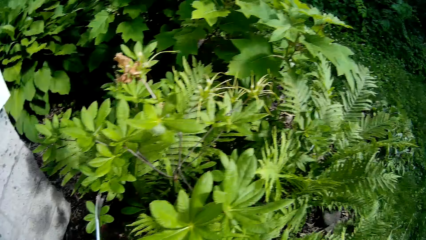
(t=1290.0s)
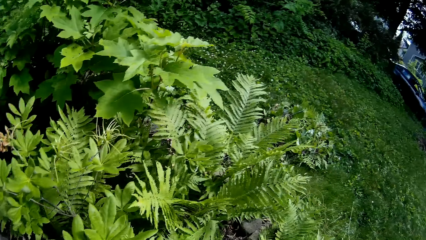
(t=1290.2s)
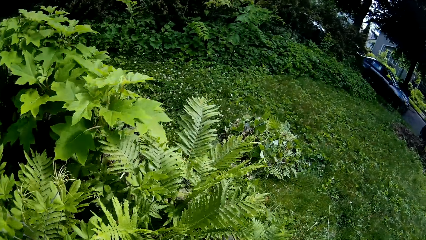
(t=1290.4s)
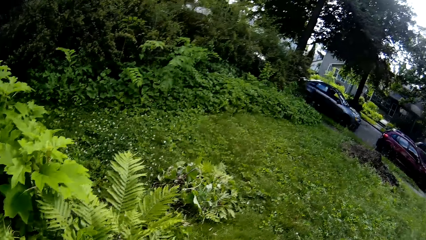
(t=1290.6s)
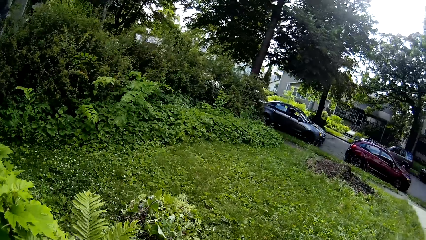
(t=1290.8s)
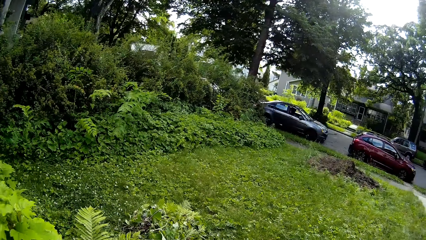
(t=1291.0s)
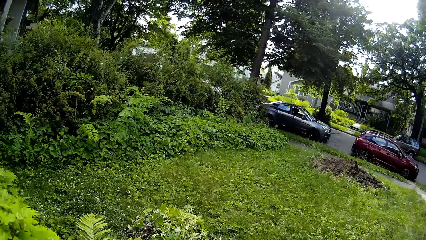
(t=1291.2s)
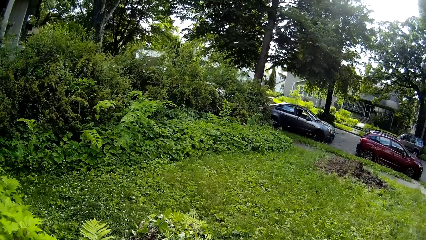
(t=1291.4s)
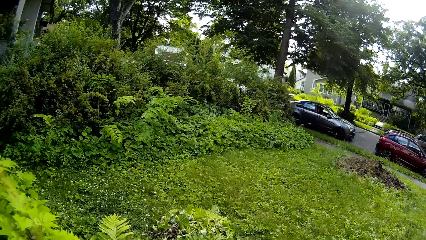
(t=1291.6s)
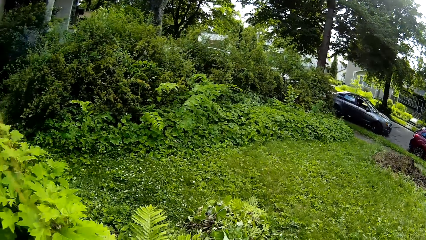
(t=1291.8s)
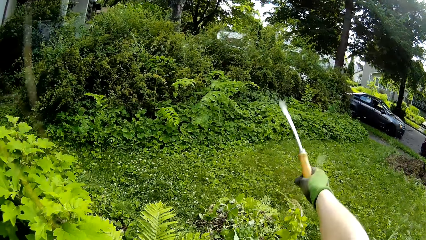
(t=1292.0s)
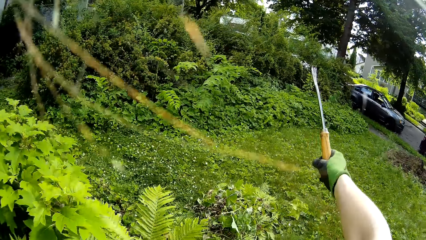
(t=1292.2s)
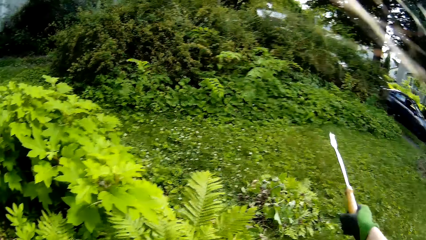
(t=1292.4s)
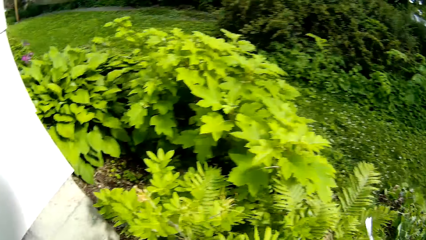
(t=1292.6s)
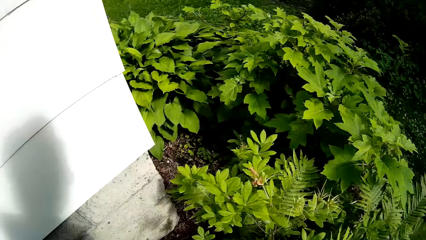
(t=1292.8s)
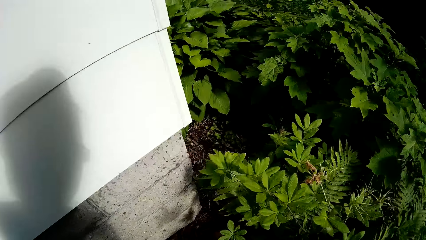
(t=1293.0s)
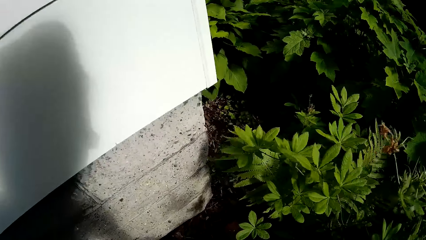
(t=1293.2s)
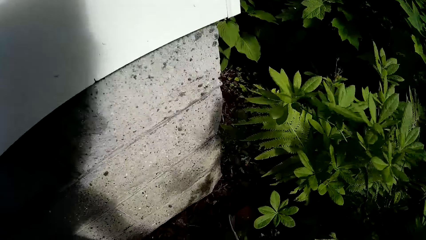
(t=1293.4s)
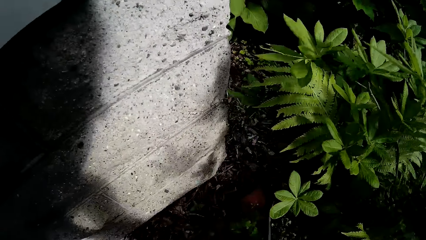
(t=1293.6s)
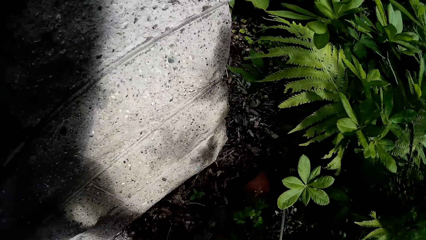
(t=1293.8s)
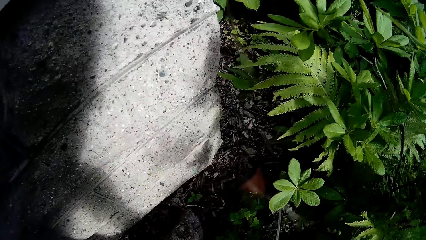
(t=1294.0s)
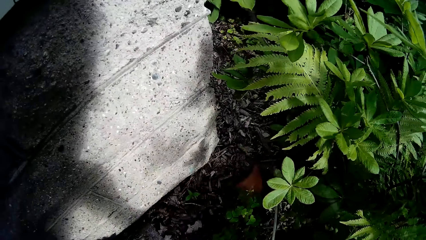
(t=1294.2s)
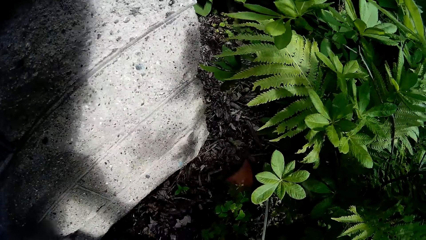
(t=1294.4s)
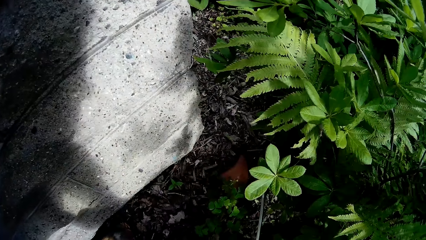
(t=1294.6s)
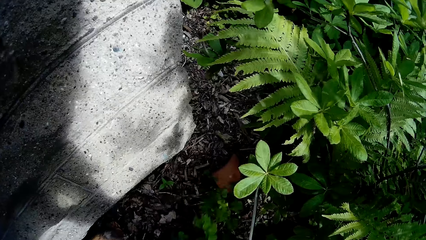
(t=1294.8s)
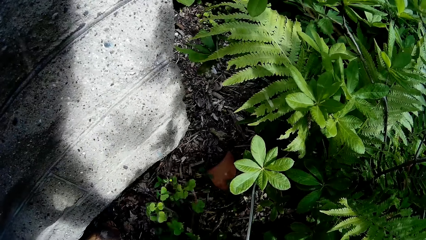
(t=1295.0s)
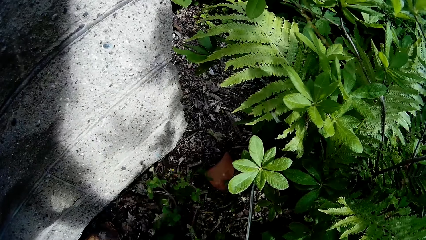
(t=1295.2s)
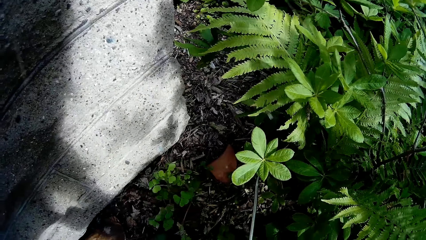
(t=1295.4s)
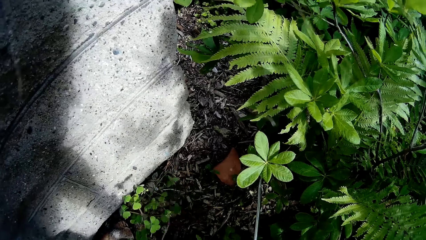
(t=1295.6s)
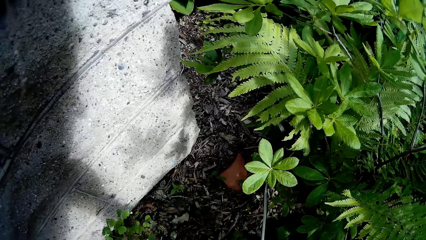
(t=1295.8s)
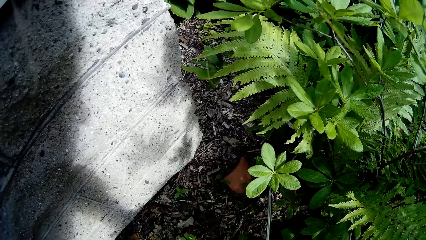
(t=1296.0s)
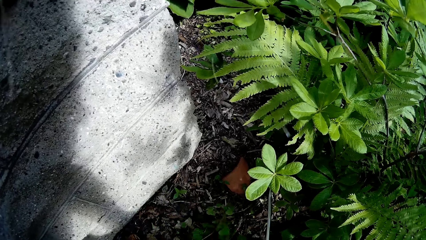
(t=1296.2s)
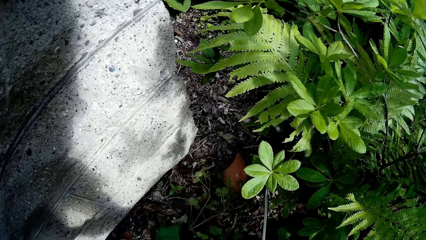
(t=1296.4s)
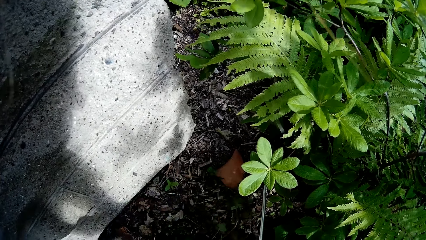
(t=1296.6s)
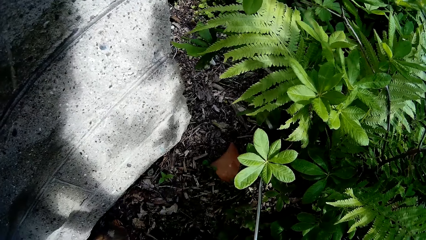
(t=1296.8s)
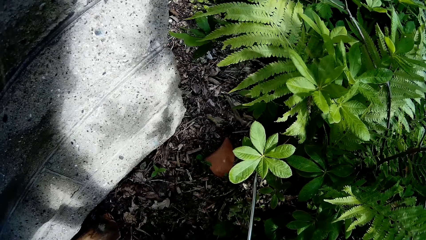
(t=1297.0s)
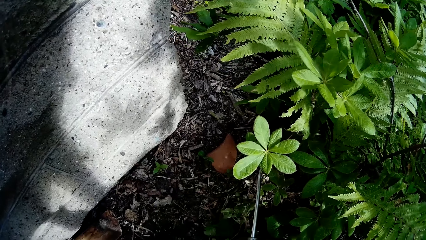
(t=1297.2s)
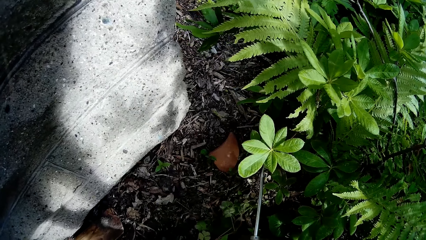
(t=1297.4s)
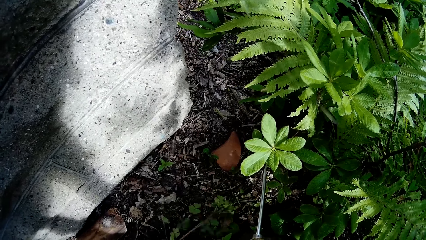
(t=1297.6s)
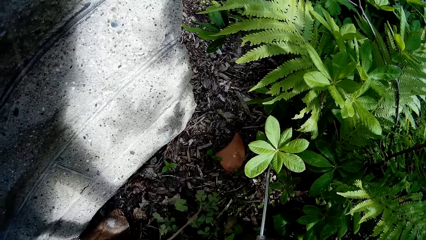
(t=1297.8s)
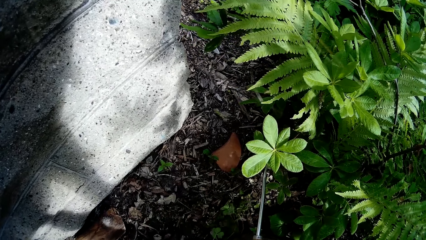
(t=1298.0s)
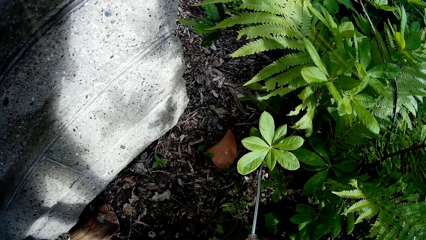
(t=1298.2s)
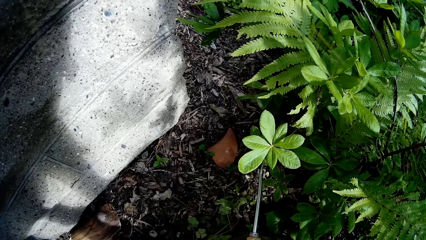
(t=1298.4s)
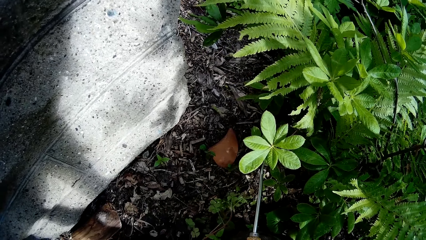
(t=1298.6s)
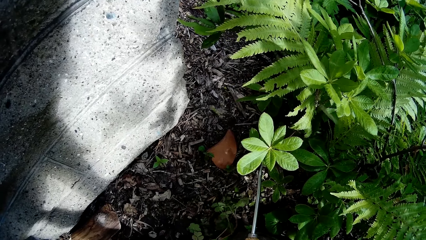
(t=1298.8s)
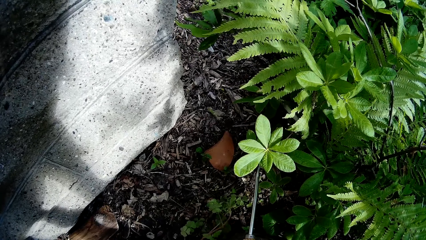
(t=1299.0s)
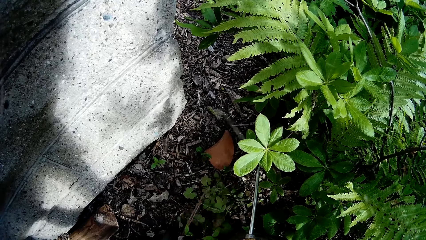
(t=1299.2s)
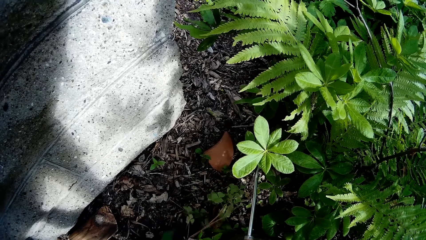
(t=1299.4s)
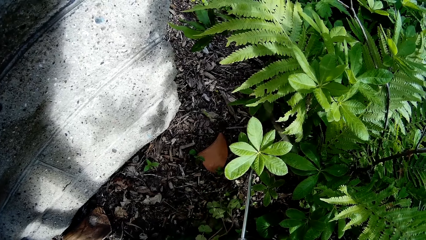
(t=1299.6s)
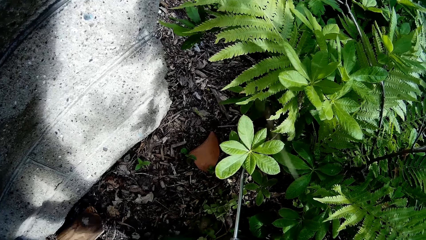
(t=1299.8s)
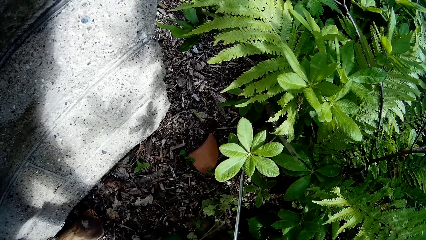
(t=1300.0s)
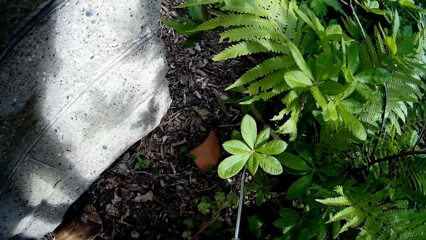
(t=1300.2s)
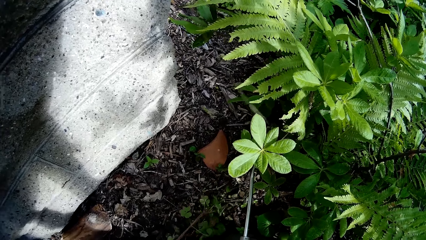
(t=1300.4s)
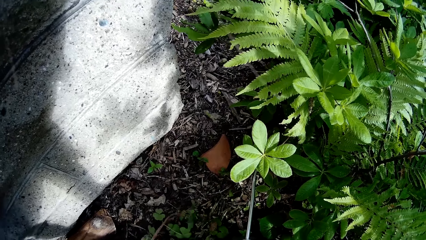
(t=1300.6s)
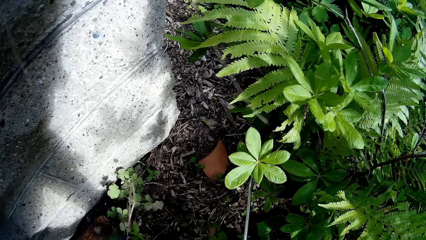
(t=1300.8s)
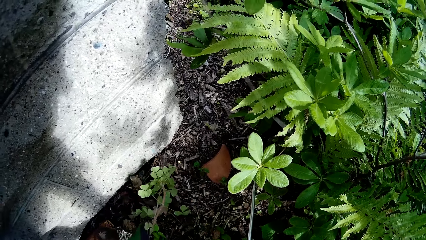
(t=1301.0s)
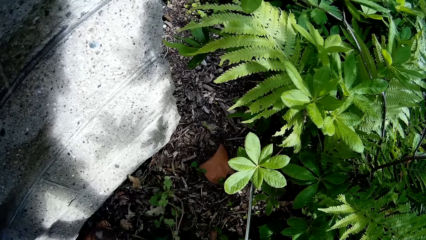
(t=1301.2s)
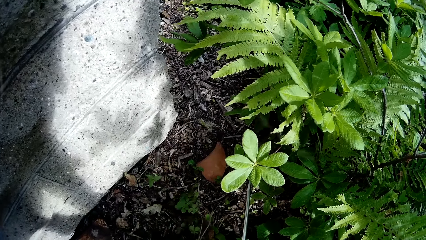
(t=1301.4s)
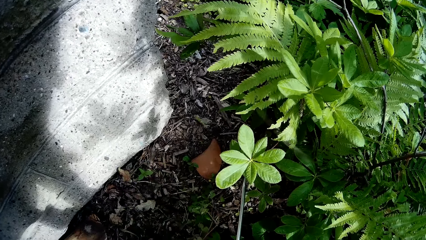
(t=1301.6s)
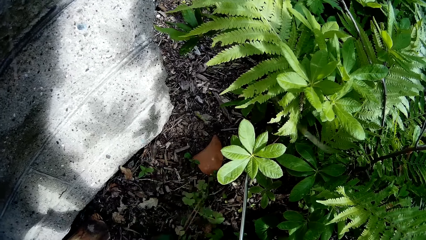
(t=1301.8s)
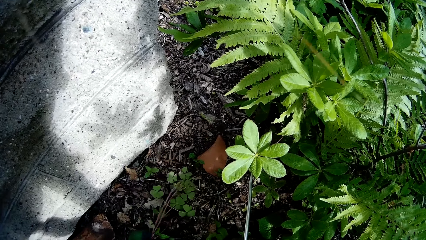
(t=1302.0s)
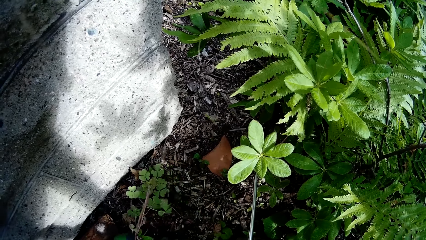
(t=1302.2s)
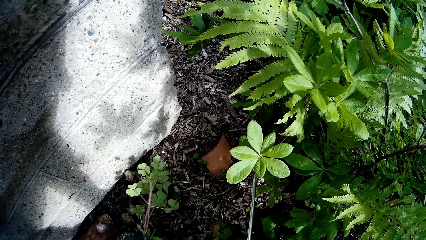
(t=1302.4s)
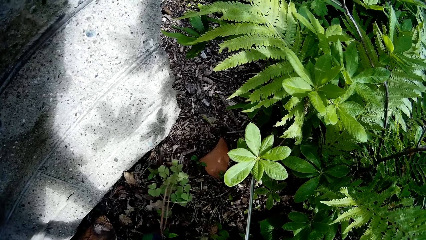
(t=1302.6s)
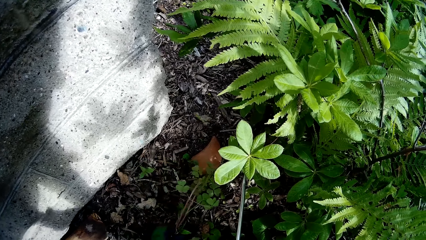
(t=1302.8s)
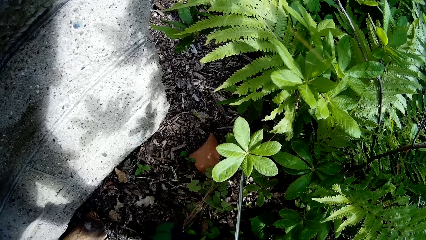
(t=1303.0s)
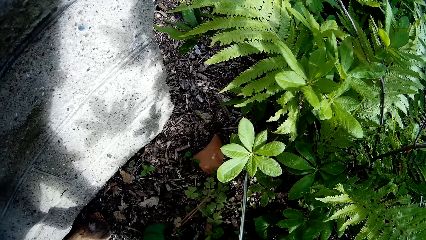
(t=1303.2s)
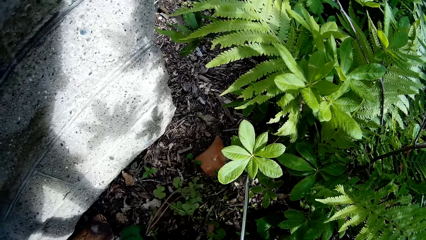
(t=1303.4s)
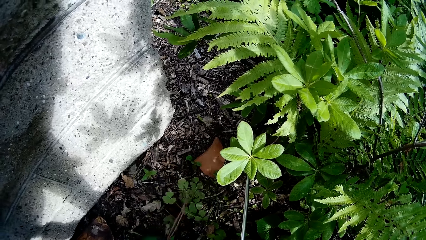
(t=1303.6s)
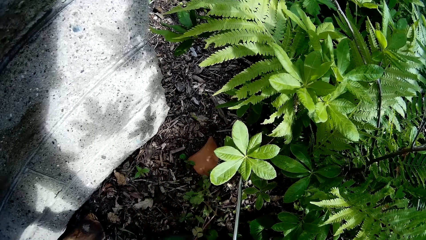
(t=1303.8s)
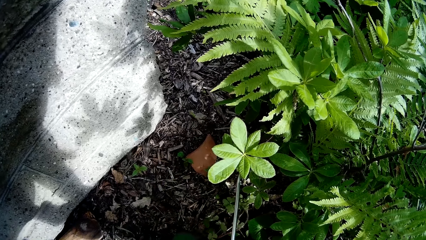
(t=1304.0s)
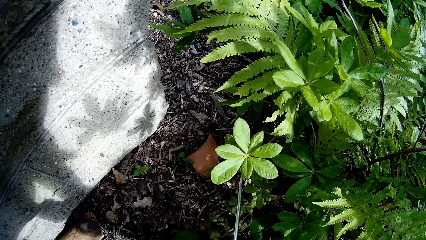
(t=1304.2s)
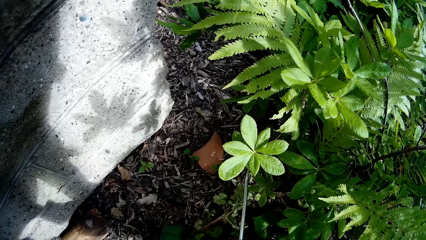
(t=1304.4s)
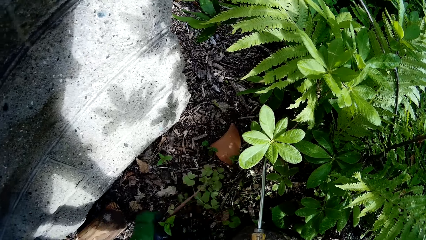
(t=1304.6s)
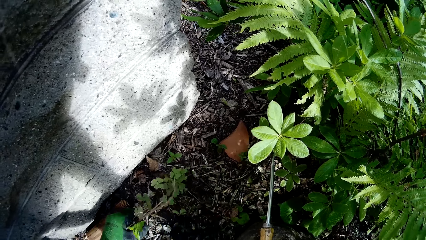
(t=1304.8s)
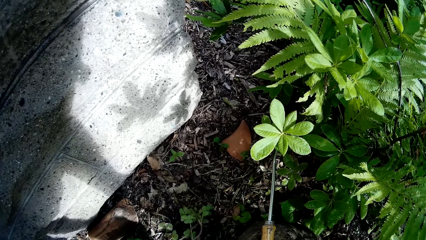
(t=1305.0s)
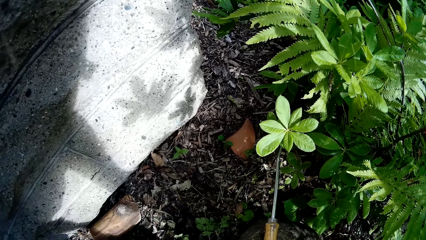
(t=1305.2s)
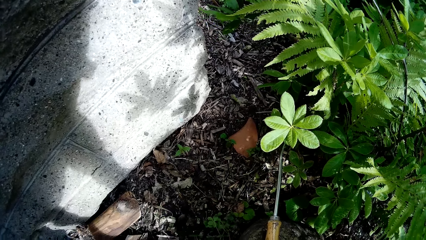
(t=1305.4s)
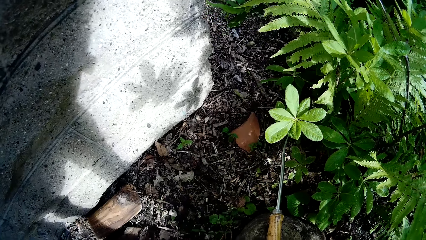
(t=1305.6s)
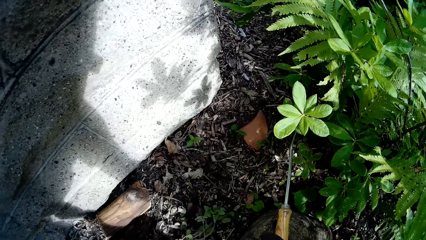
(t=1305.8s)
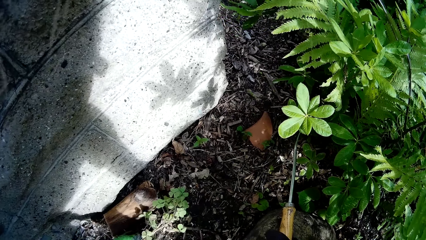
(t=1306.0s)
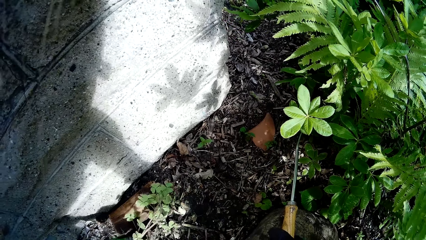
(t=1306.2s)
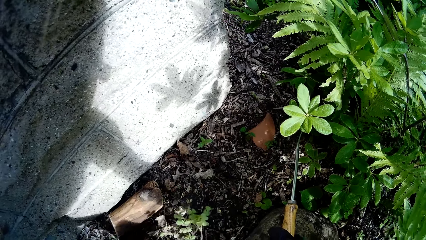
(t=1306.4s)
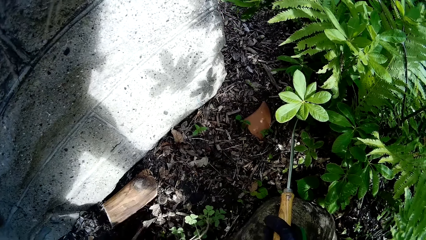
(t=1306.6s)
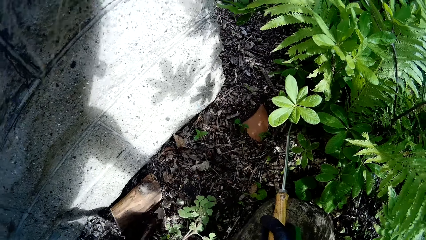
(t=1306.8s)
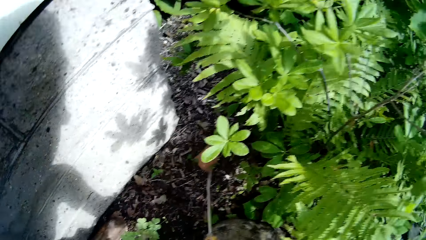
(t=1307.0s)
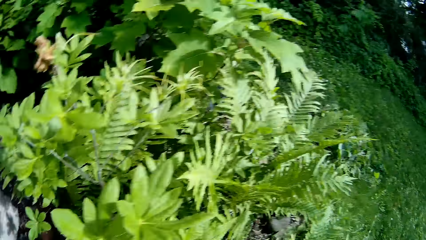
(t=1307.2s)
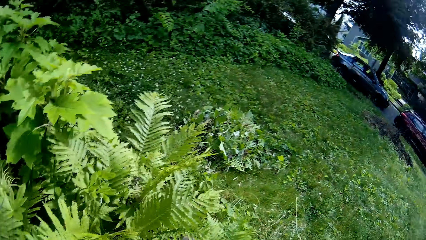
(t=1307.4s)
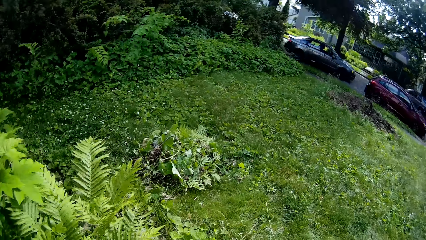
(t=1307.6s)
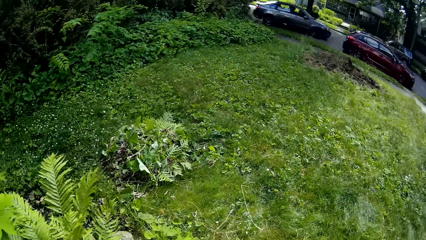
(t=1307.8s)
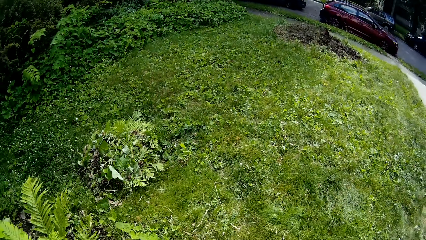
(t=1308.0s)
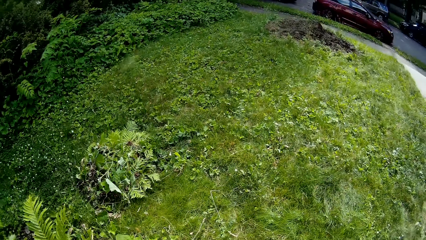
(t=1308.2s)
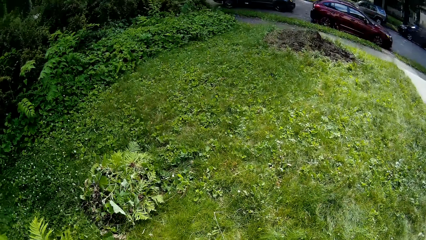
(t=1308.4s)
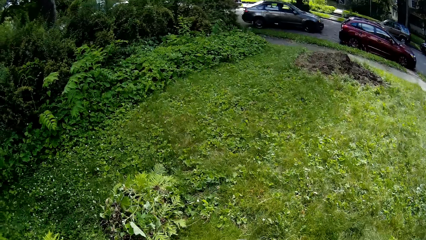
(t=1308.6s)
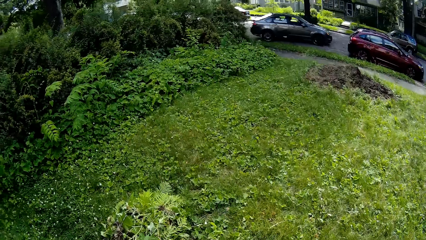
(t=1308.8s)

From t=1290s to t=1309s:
The camera wearer throws away the uprooted plant. She holds a weed cutter with her right hand. She uproots weeds from the ground with her left hand.
